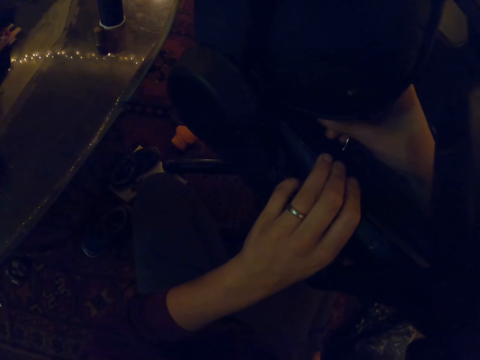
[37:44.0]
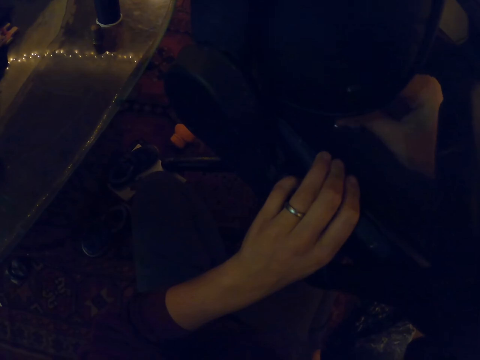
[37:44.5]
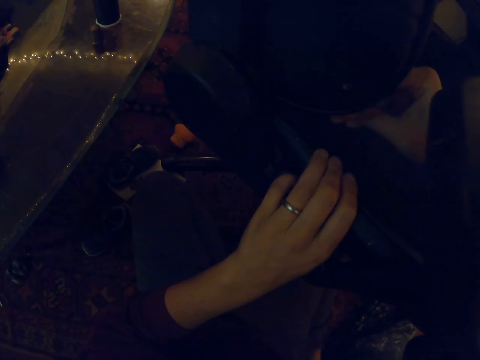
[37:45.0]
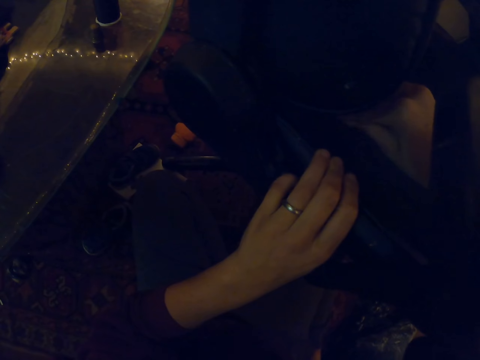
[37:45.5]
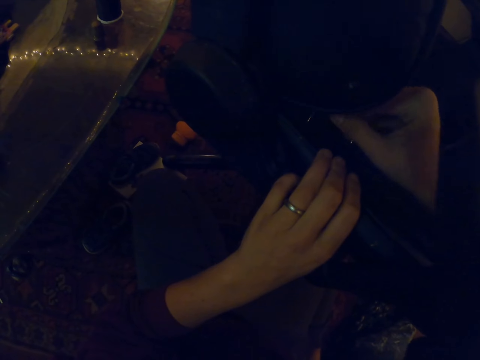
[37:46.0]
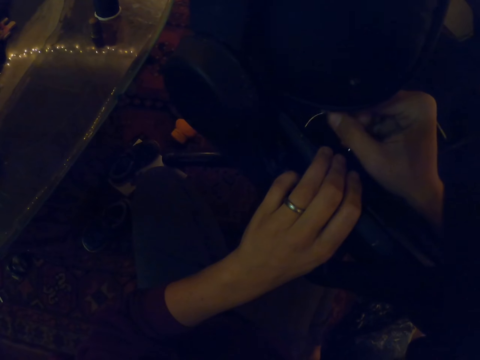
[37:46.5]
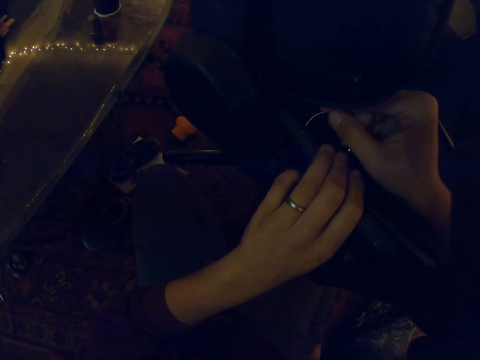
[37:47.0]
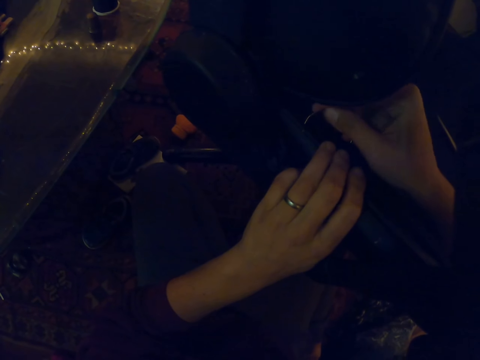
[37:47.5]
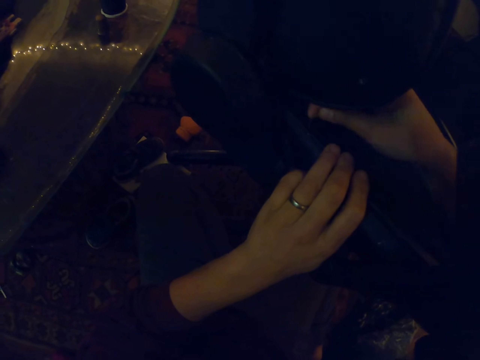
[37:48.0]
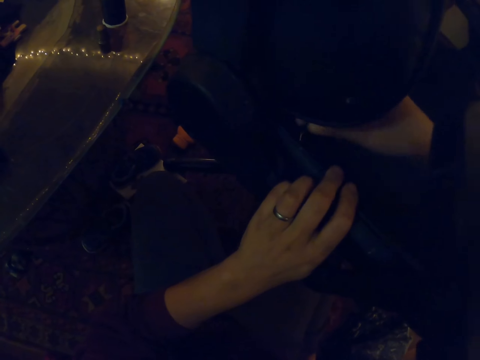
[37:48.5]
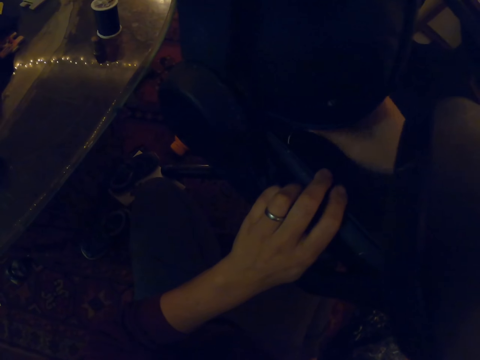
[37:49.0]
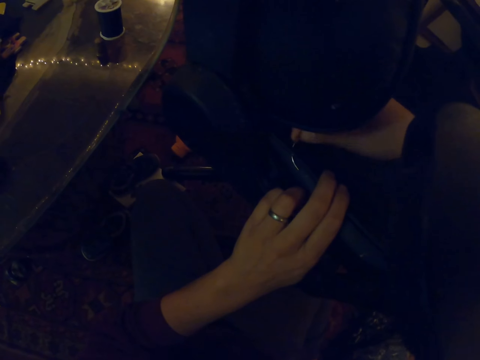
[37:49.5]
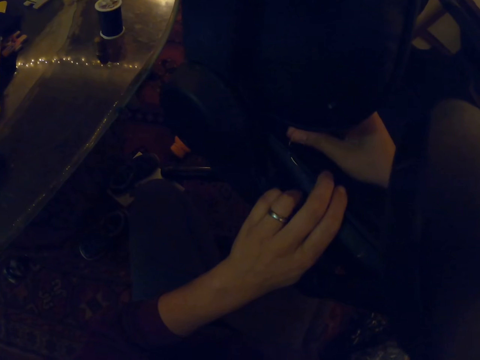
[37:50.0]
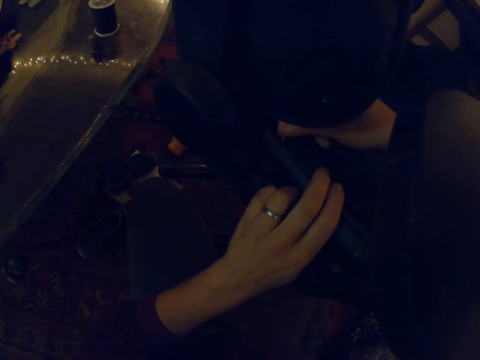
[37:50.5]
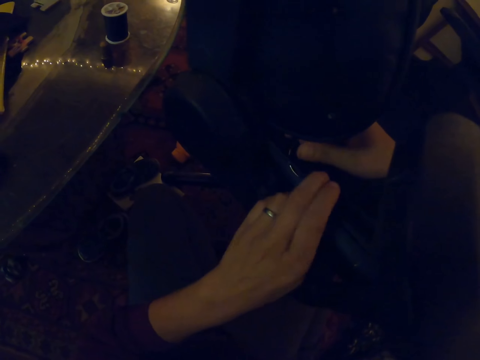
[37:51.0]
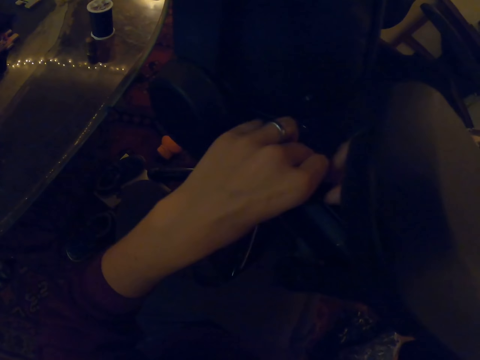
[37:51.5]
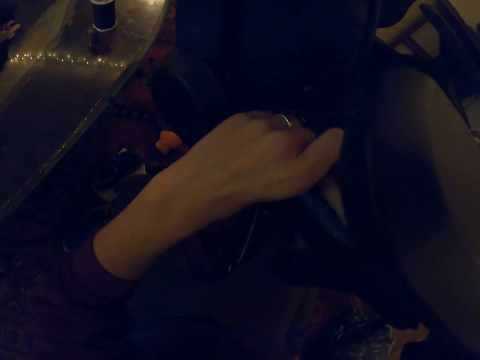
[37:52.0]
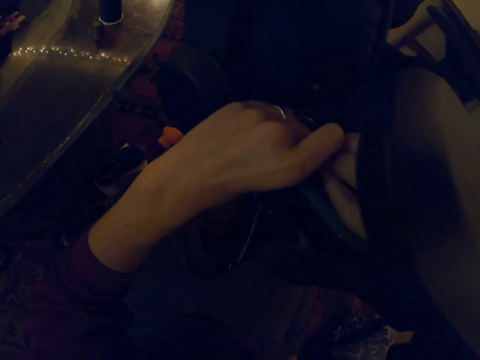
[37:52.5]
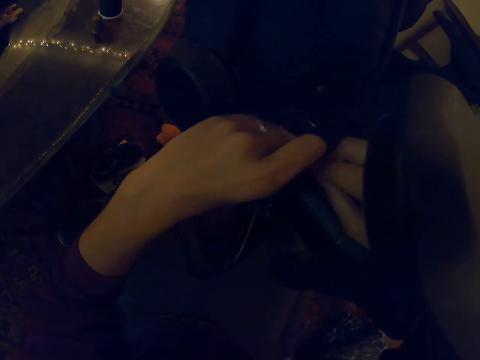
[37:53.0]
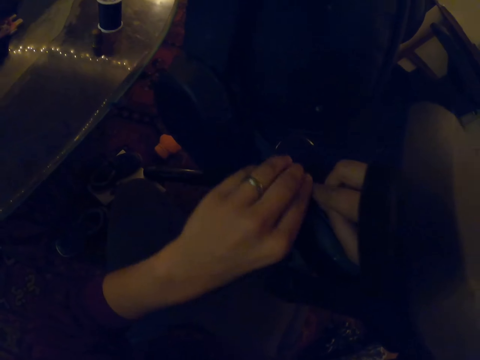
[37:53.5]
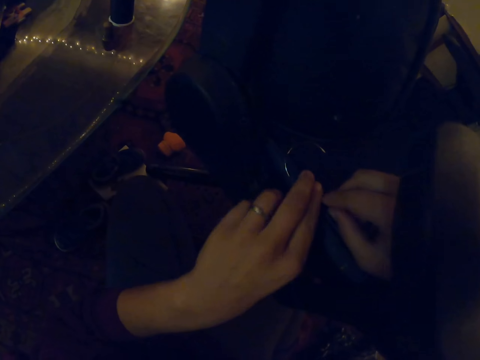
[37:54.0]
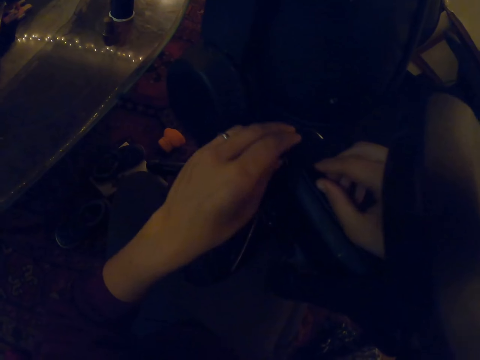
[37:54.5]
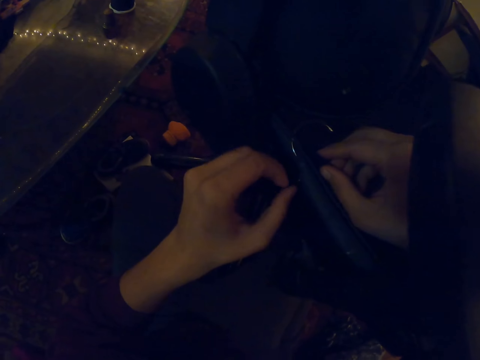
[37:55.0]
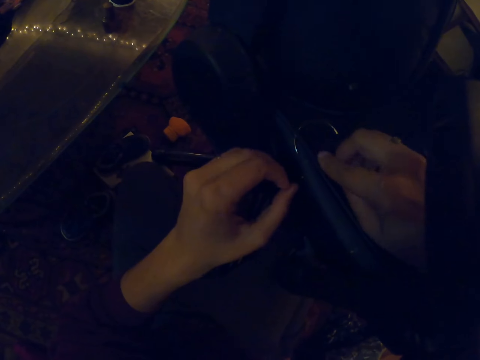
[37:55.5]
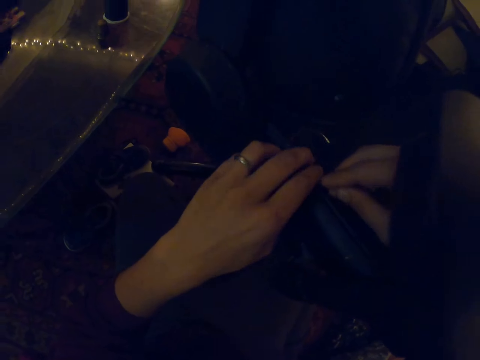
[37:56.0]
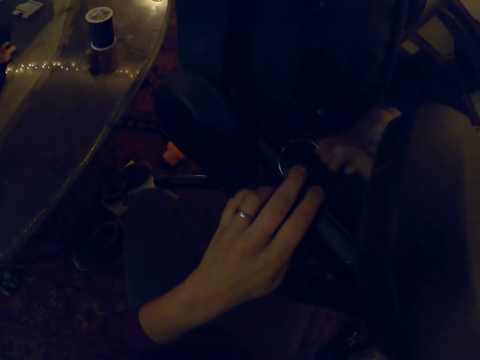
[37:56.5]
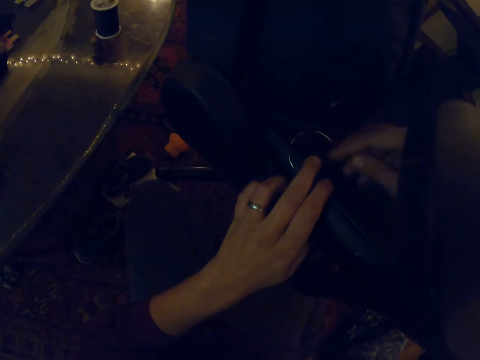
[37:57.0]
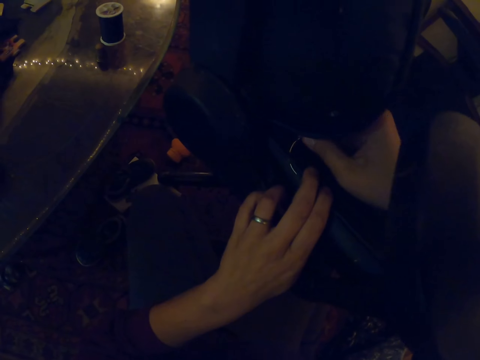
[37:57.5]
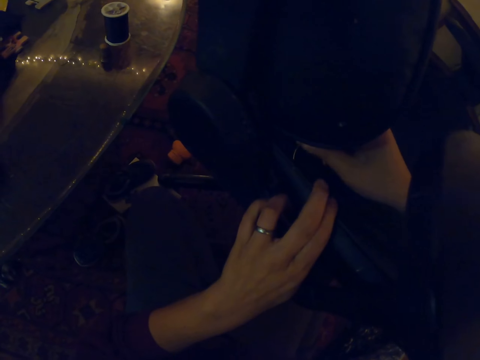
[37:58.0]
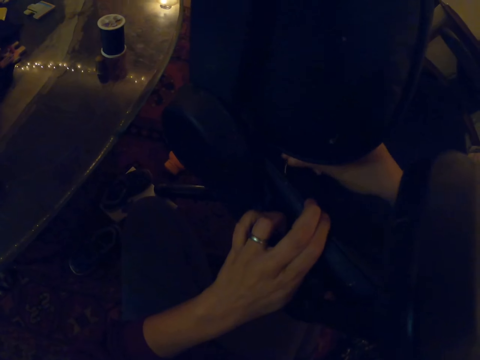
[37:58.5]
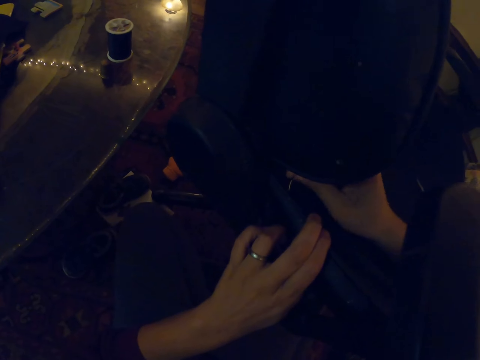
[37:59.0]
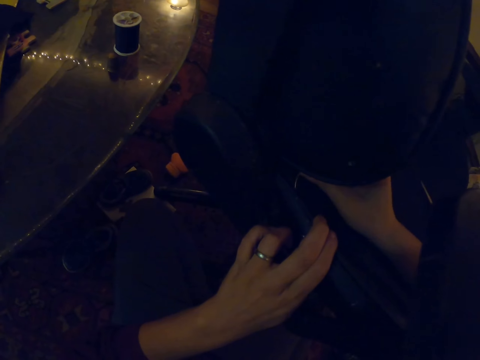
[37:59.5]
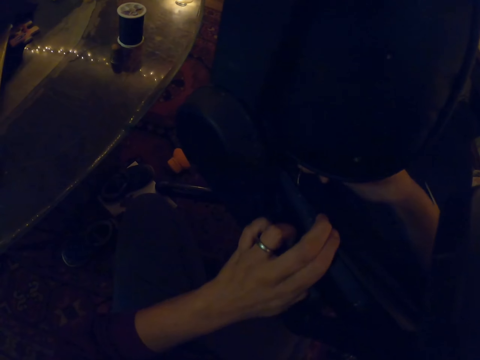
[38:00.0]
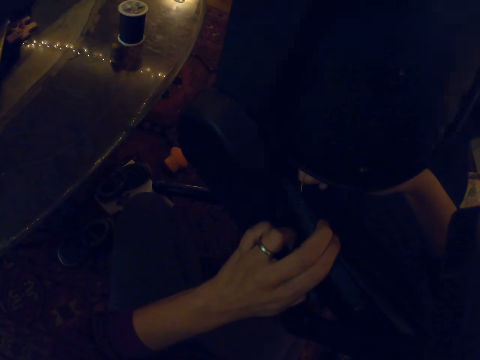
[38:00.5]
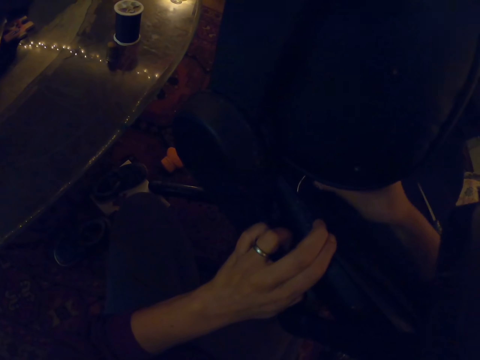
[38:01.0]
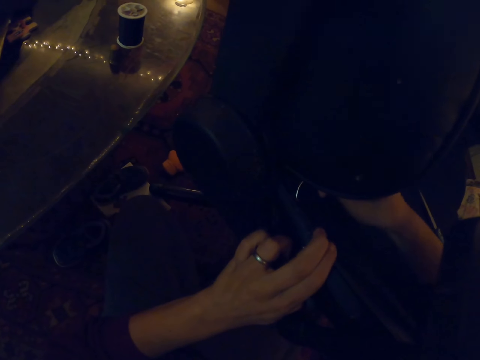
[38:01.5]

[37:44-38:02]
The camera wearer inserts a needle in the seat. They pull the needle. They push the needle into the seat.

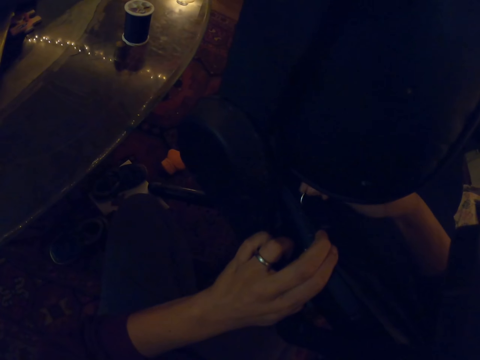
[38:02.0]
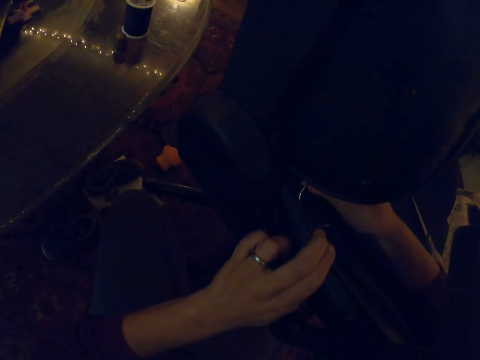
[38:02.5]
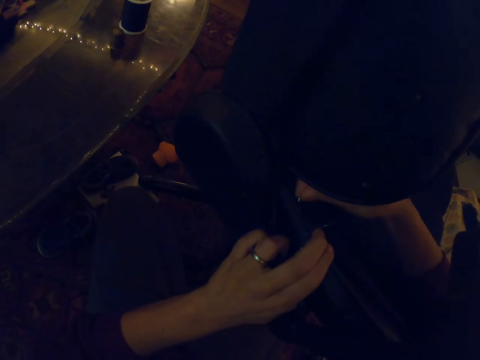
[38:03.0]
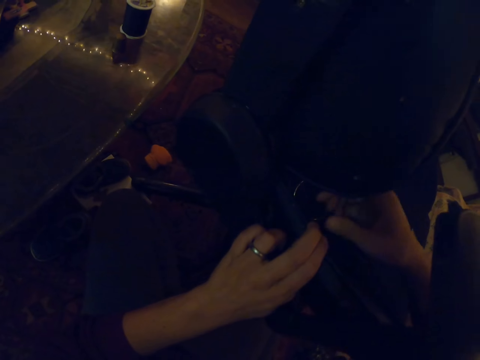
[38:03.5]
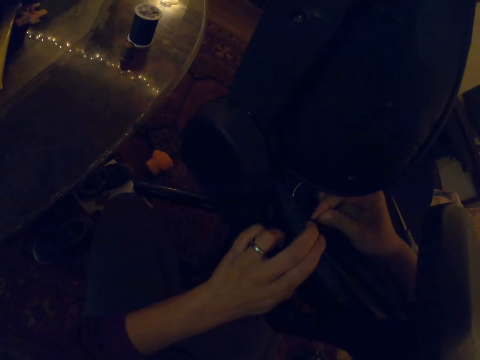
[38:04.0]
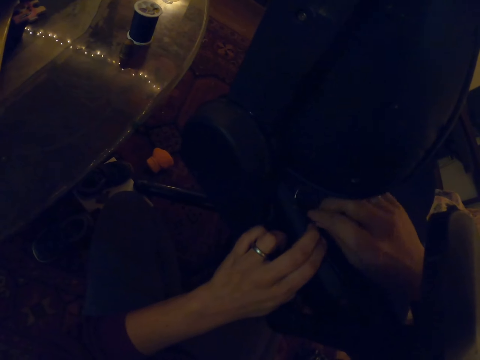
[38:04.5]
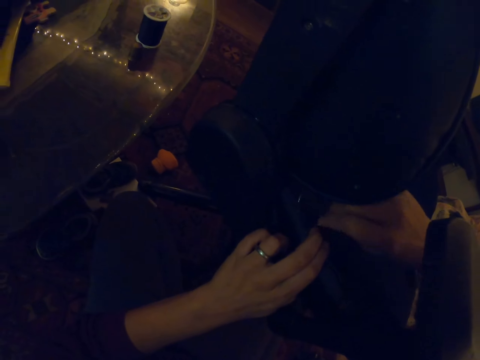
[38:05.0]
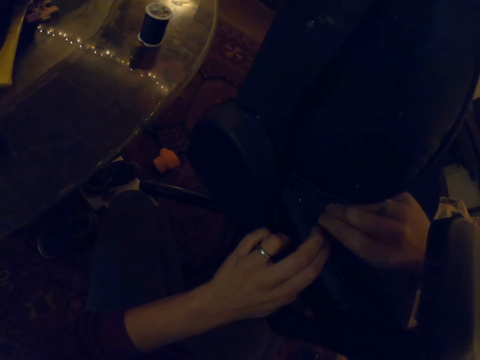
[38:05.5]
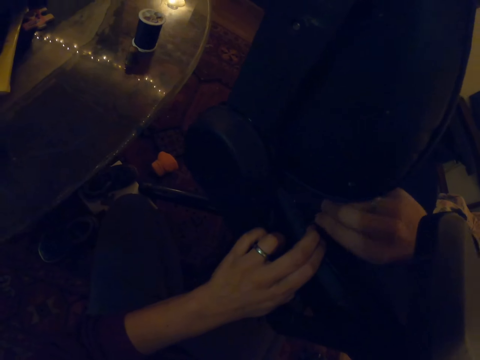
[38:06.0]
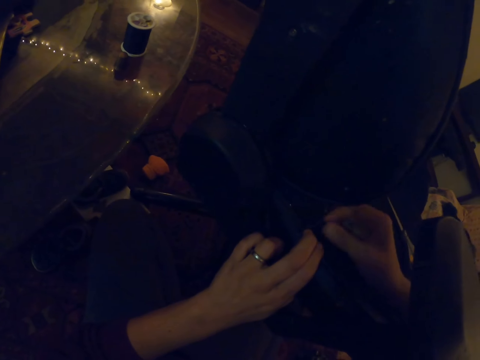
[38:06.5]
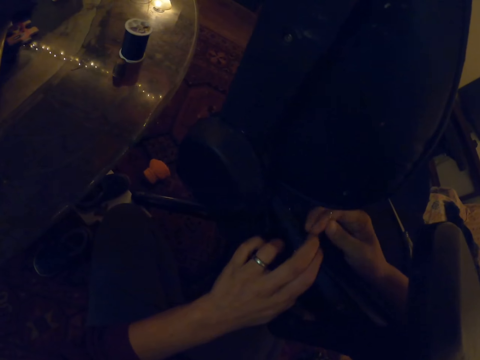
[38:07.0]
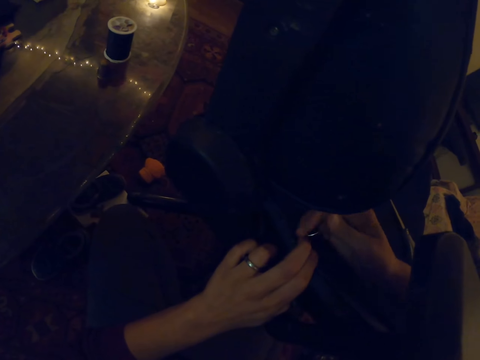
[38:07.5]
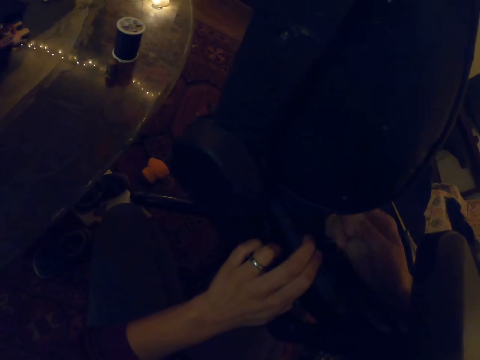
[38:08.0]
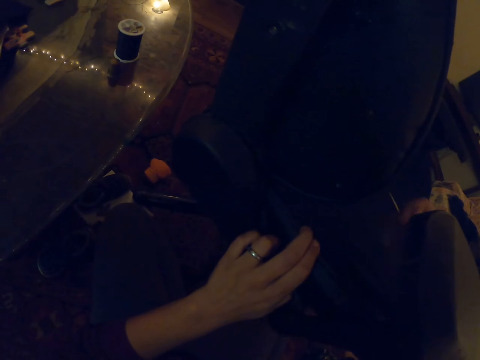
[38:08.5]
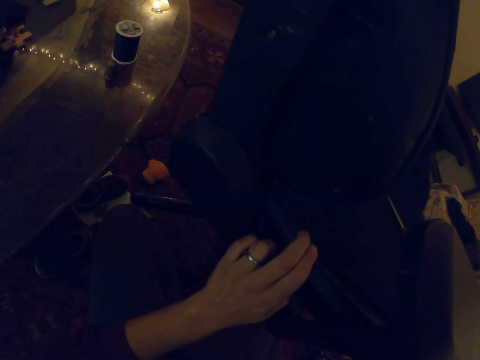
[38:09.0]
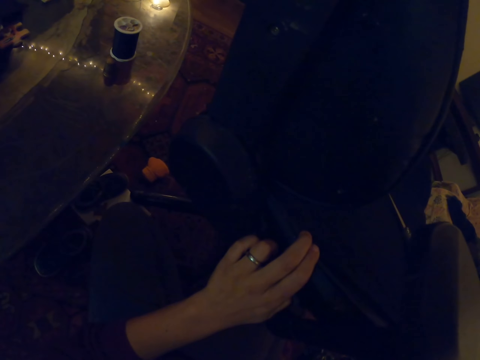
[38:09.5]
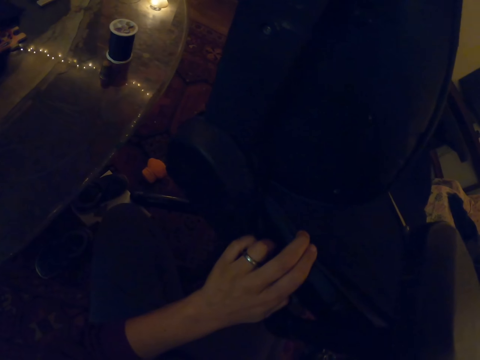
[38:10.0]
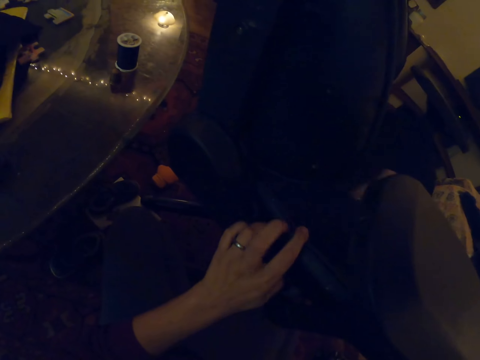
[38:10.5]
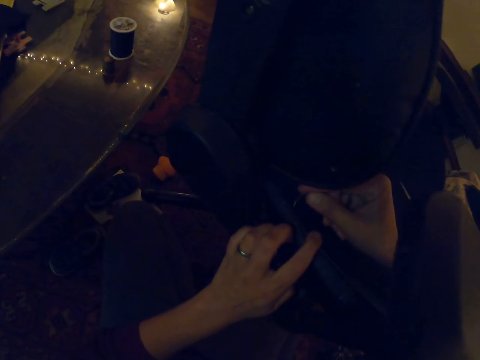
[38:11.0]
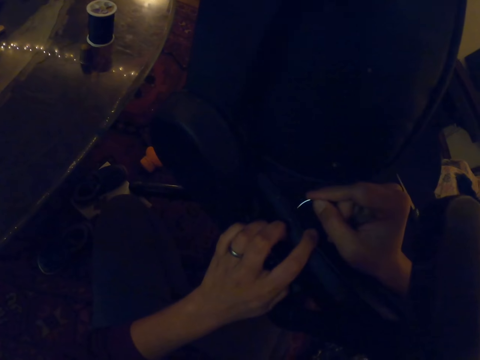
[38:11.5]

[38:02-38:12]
The camera wearer pulls the needle with the right hand. They pull the thread with the right hand. They sew the chair. They insert the needle in the seat.
